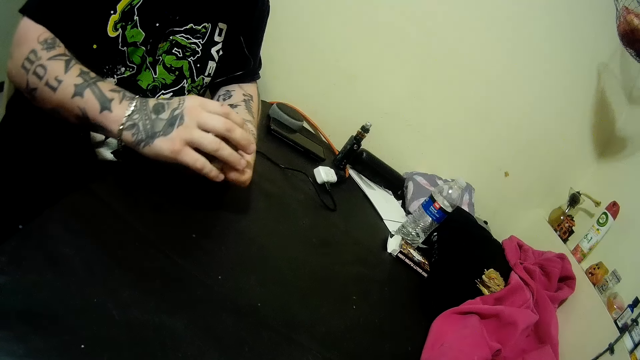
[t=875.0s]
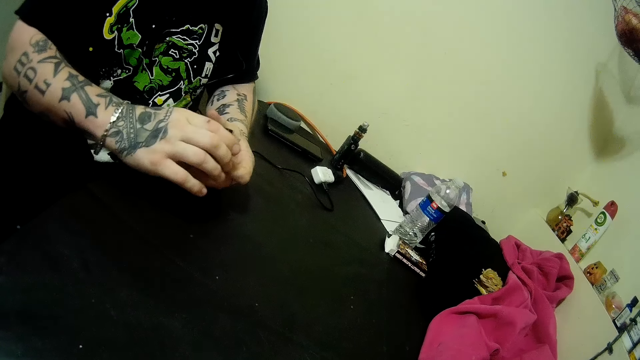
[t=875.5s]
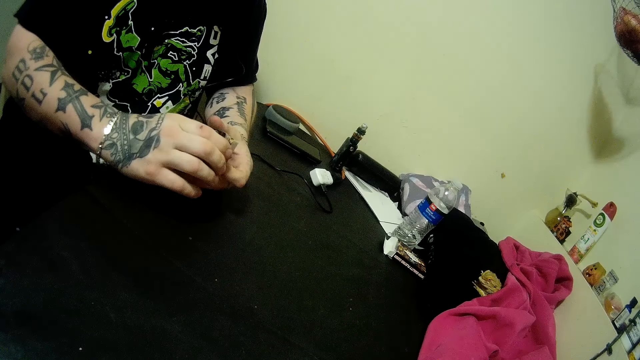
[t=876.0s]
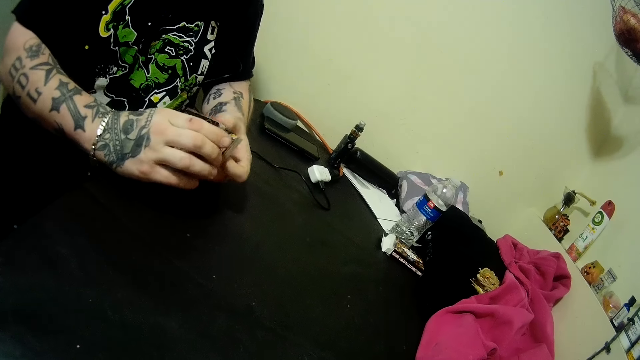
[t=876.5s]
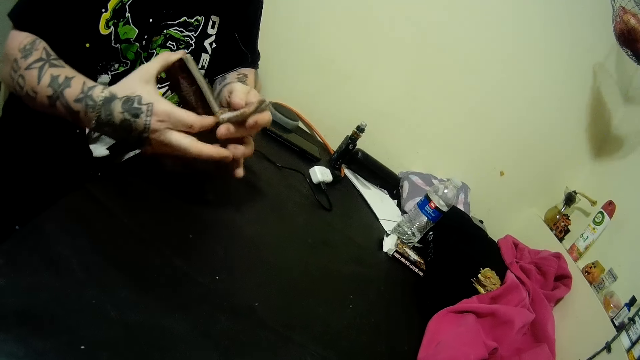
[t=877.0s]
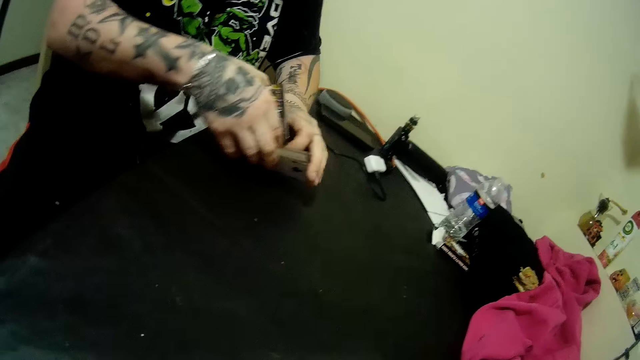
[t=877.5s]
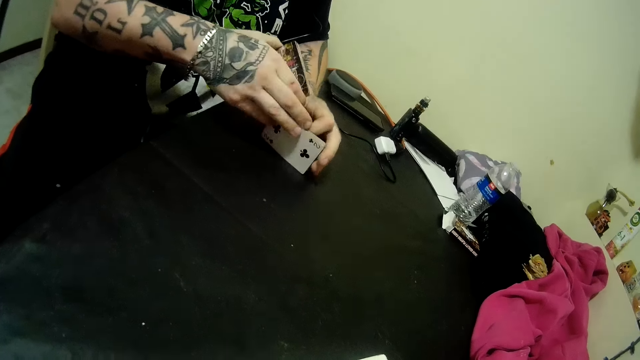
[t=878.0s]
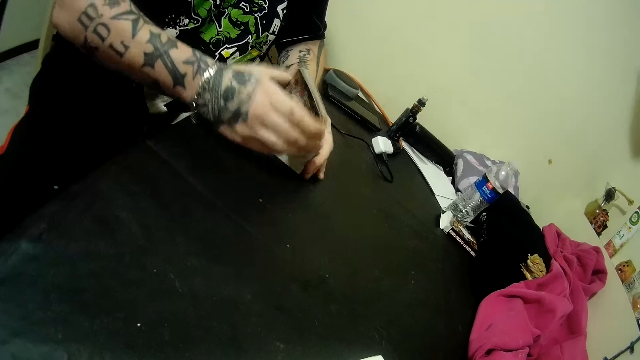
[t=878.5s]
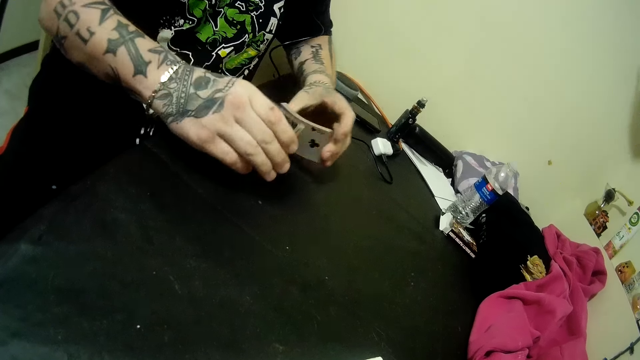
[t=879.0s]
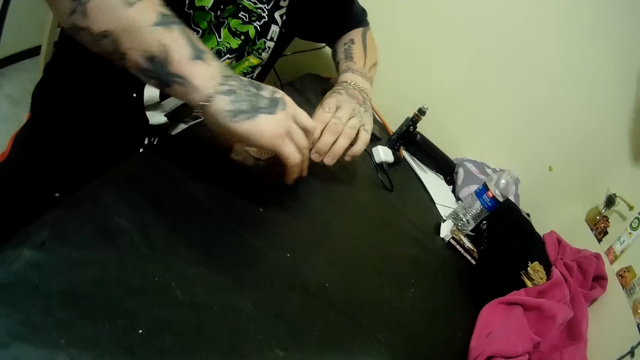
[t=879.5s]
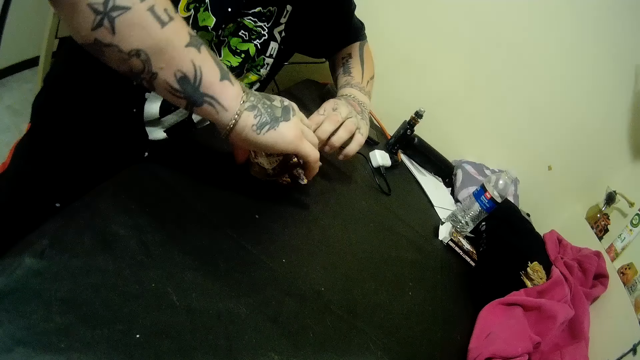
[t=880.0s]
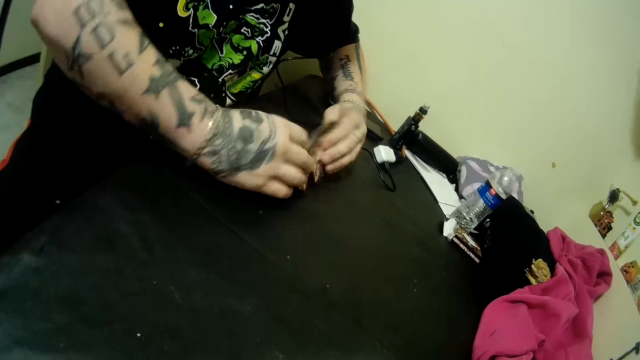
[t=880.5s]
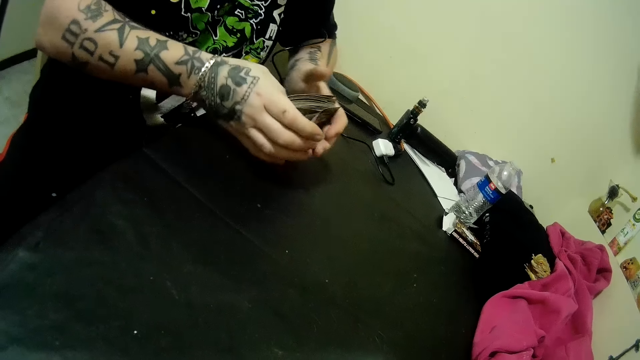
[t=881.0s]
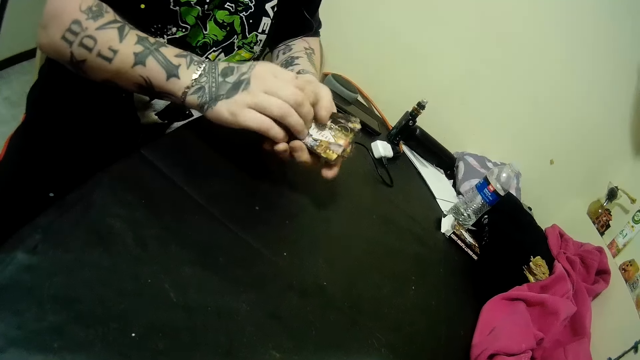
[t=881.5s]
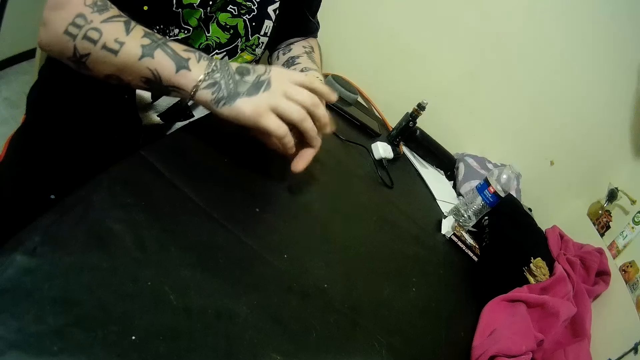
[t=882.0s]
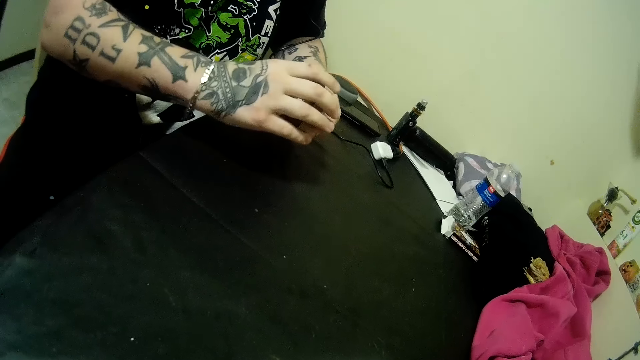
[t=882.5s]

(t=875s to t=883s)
The man shuffles the cards in his hands.

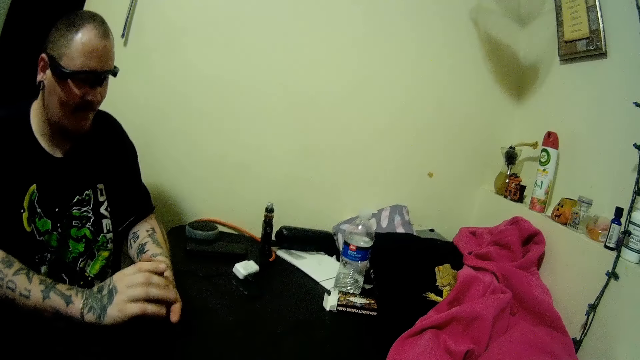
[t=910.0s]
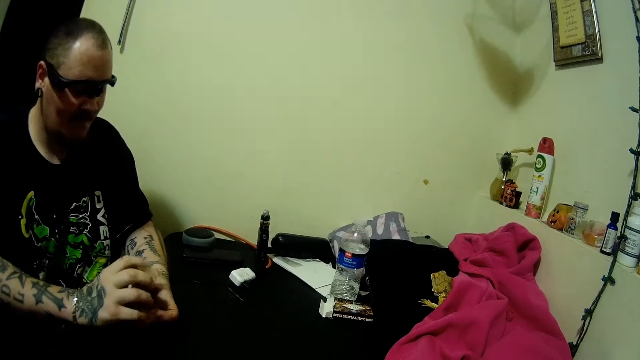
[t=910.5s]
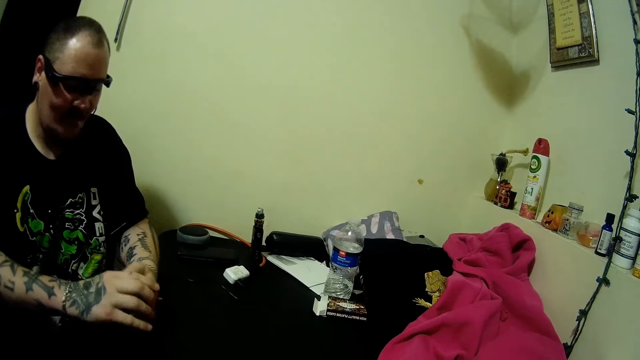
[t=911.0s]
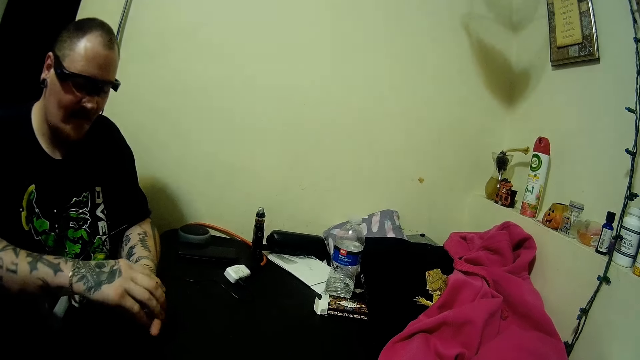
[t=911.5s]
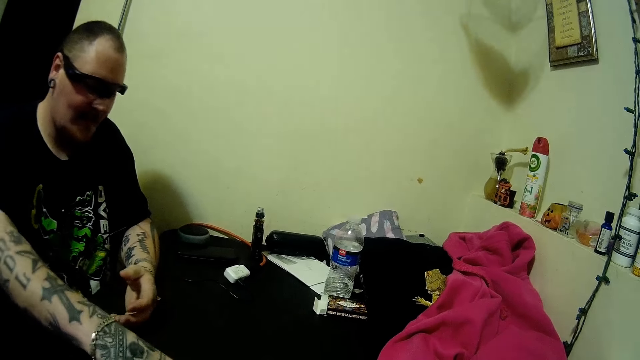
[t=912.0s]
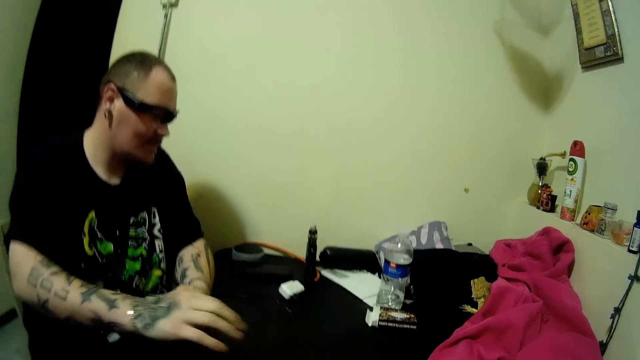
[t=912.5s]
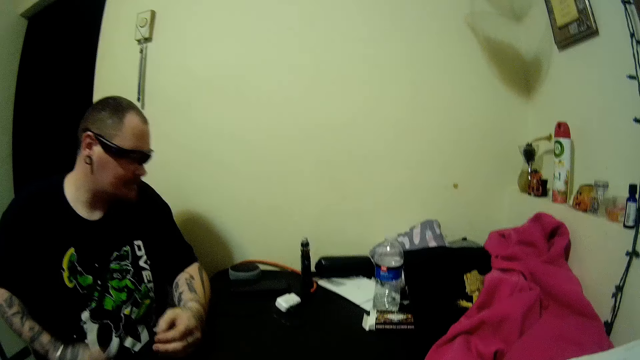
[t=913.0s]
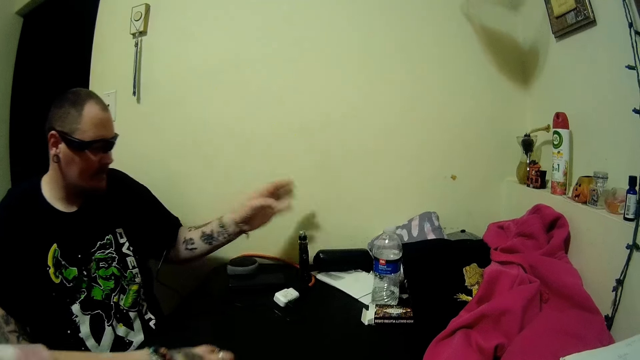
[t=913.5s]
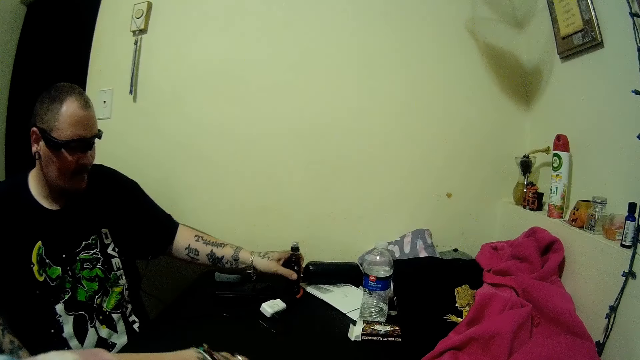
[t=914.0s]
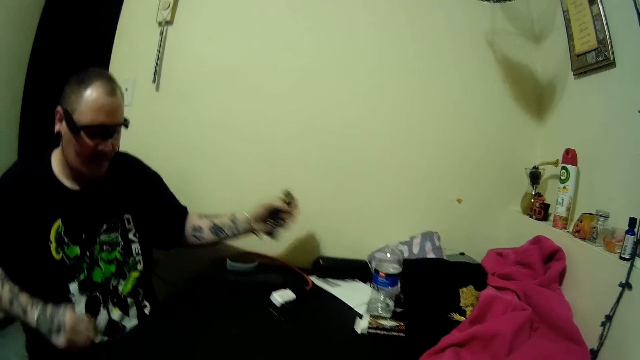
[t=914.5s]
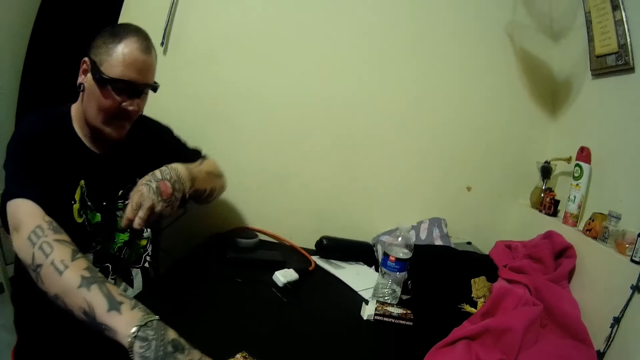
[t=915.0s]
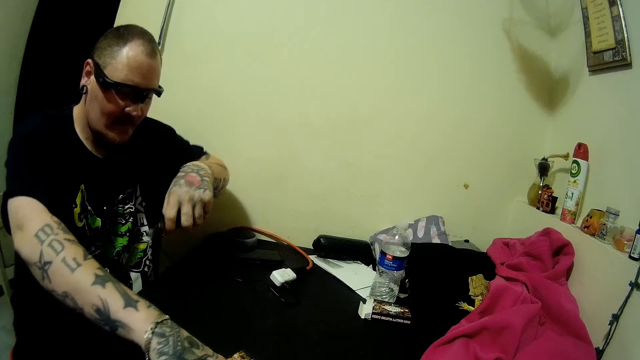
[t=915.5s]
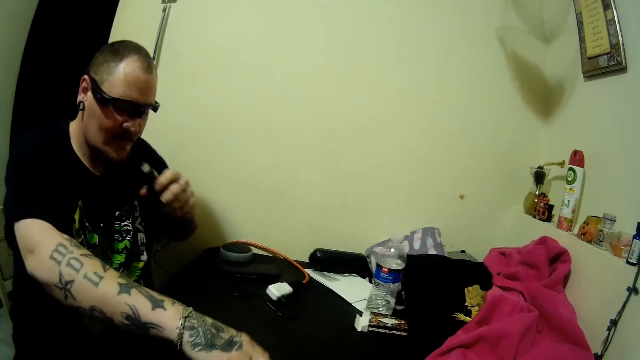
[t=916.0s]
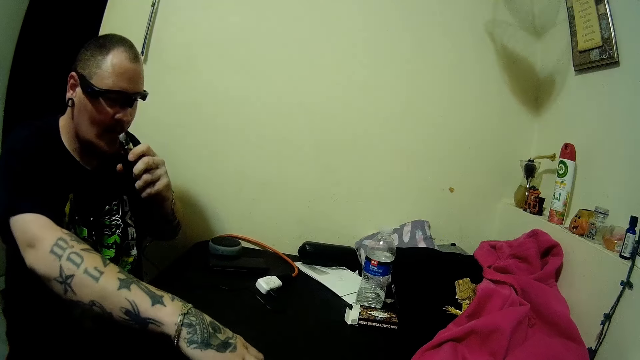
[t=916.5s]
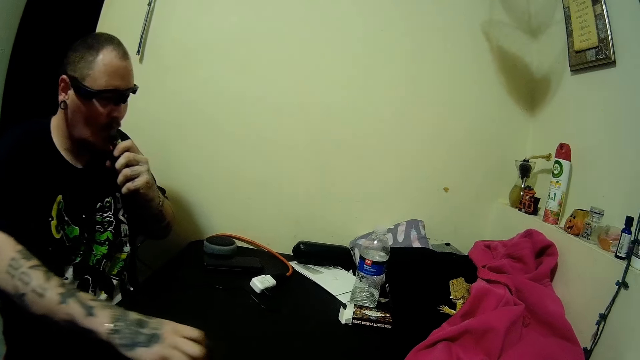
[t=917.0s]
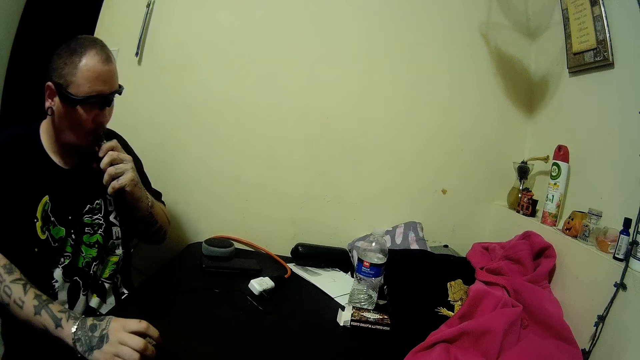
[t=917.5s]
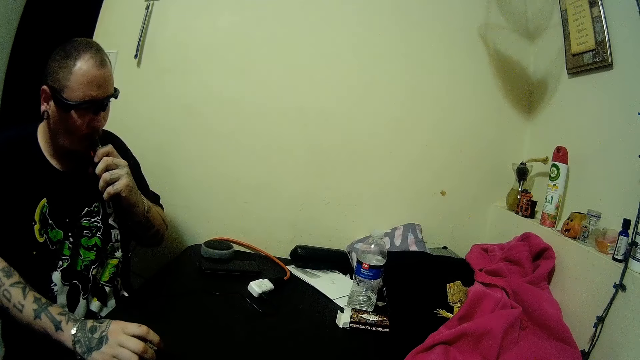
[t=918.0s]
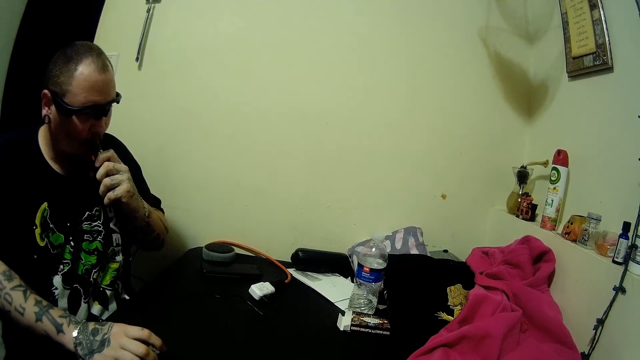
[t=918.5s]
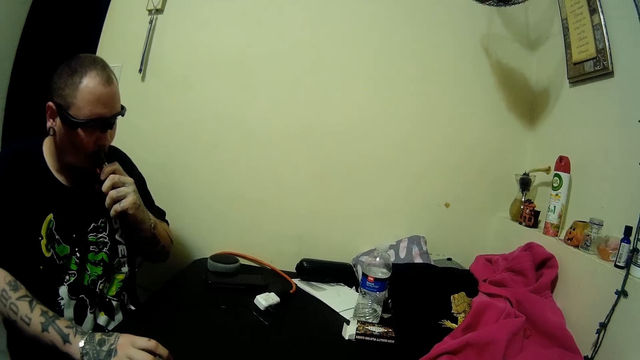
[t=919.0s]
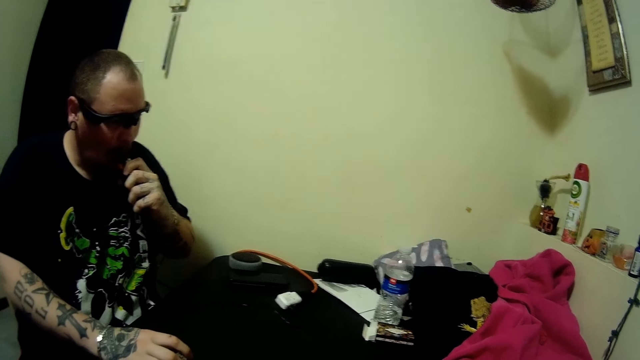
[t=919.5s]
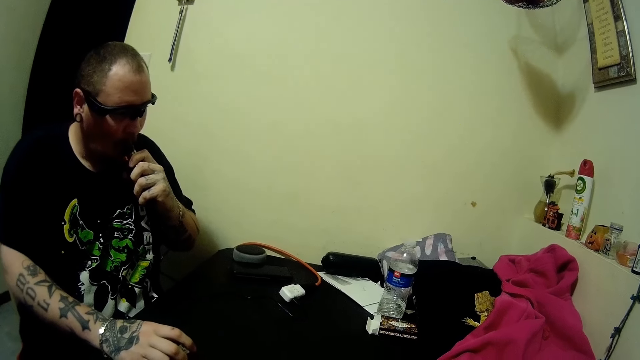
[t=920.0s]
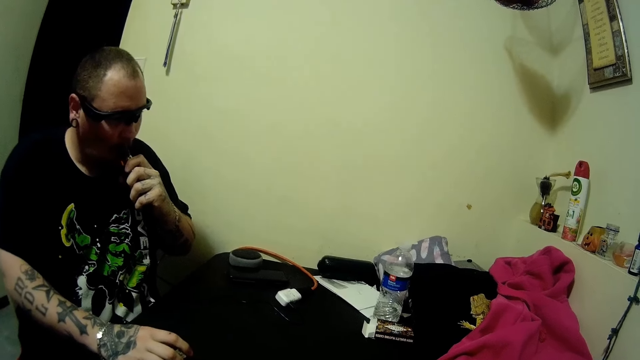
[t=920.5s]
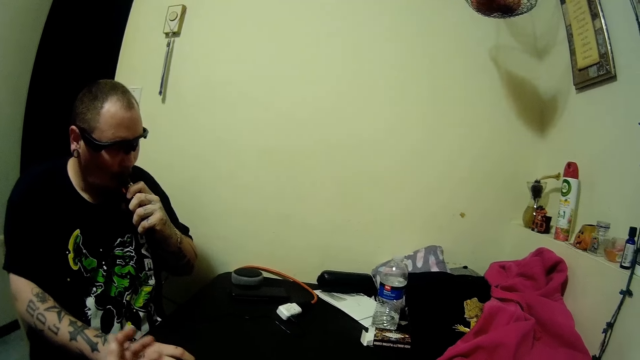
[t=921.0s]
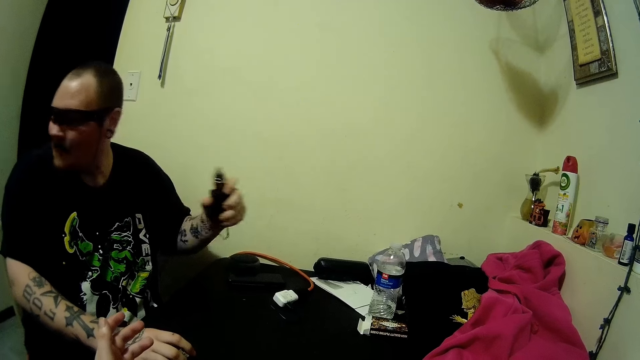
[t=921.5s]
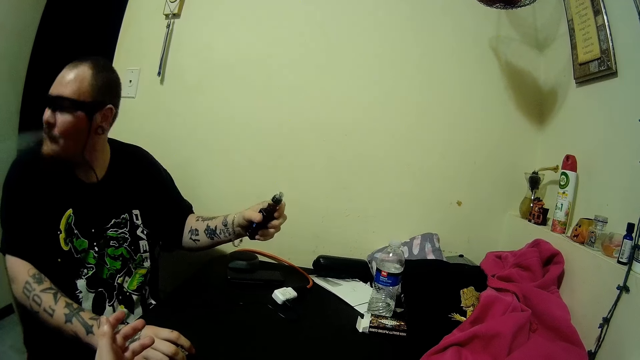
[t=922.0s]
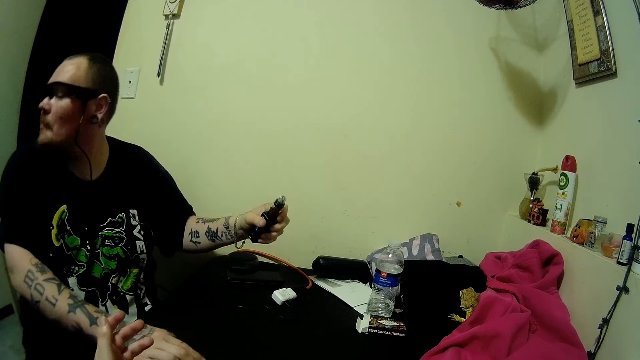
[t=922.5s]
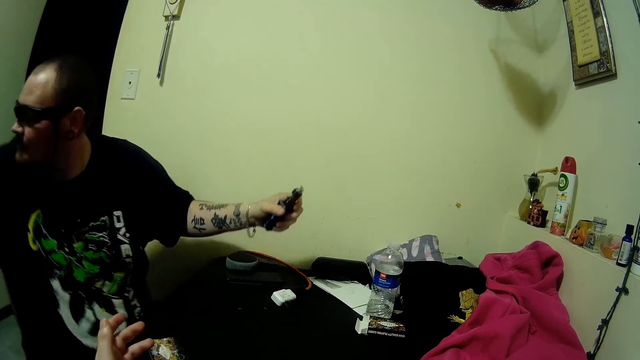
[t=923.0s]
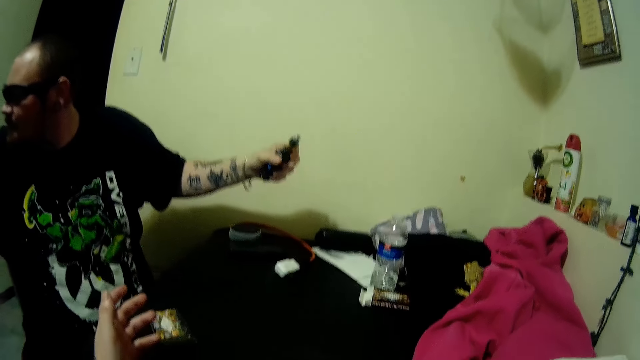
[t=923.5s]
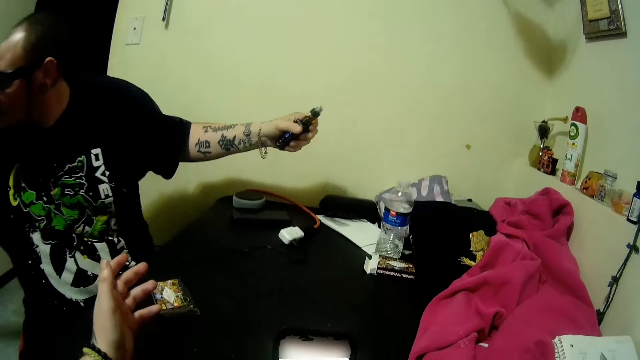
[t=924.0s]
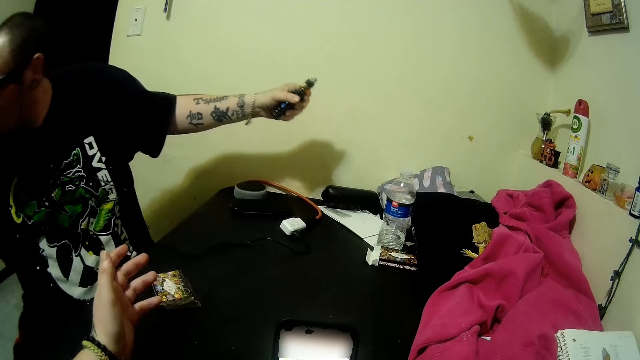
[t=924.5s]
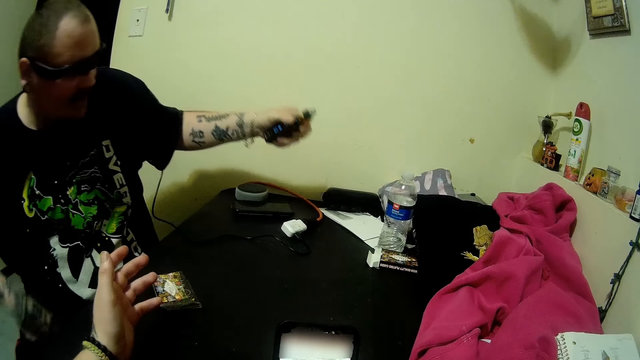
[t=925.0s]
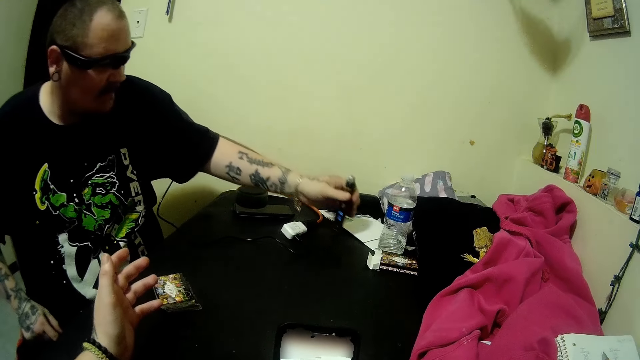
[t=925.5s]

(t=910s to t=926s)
The man drops the cards on the table. He picks up a bottle bong or hookah pen on the table with his left hand. He picks up the card on the table with his right hand. He smokes the bottle bong. He takes the hookah pen away from his mouth. He clears the smoke with his right hand. The camera wearer stretches her hand.
